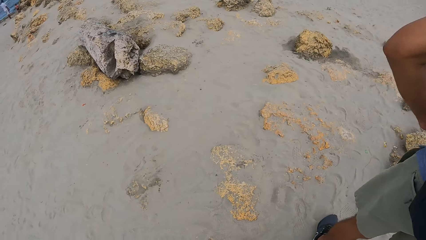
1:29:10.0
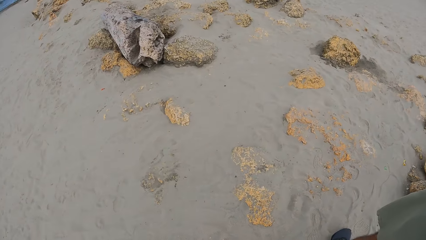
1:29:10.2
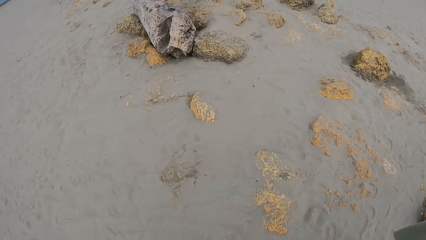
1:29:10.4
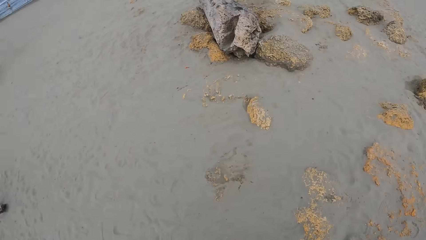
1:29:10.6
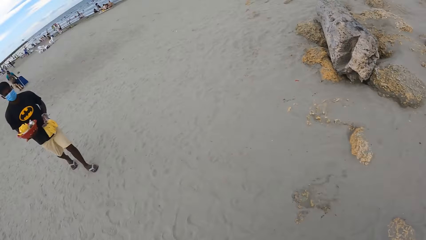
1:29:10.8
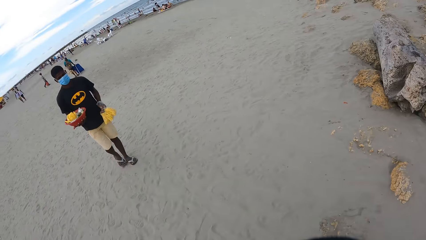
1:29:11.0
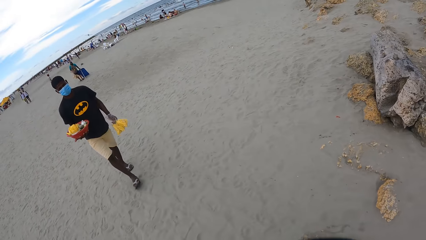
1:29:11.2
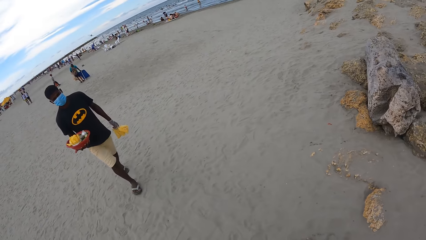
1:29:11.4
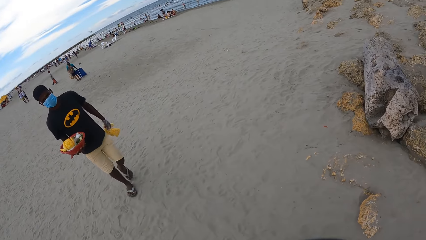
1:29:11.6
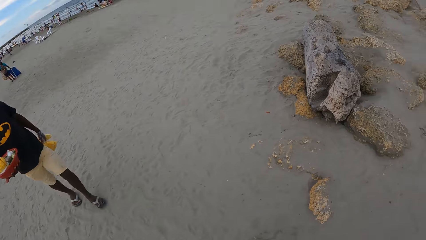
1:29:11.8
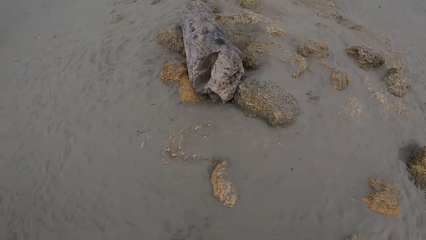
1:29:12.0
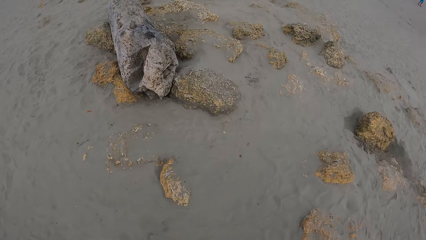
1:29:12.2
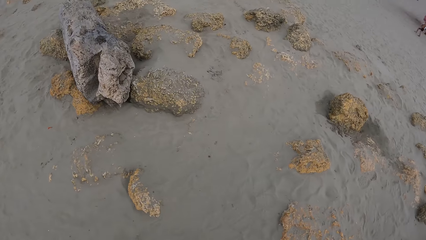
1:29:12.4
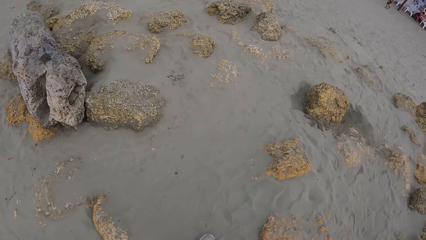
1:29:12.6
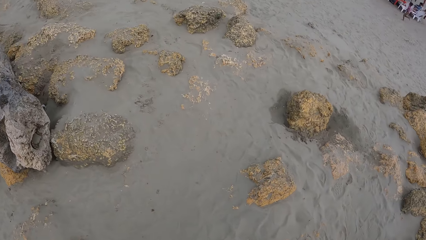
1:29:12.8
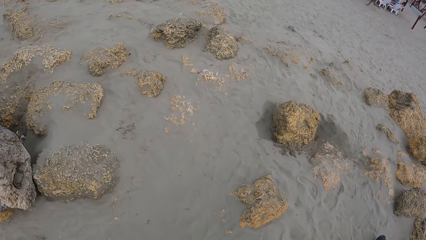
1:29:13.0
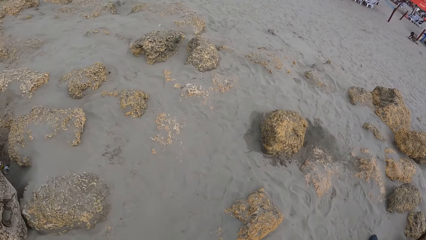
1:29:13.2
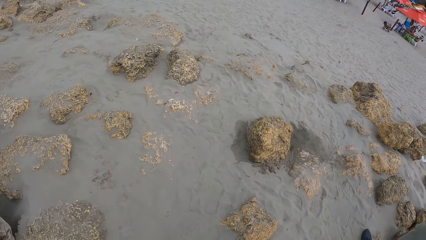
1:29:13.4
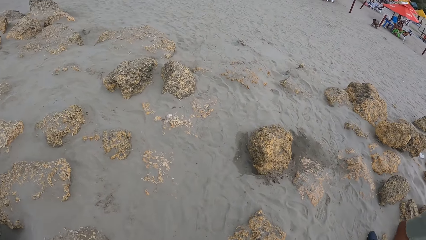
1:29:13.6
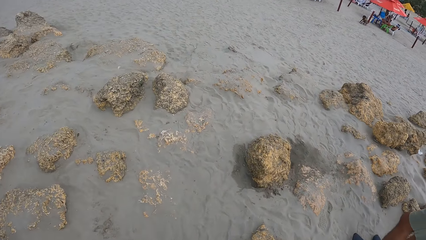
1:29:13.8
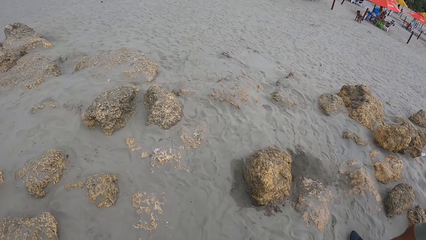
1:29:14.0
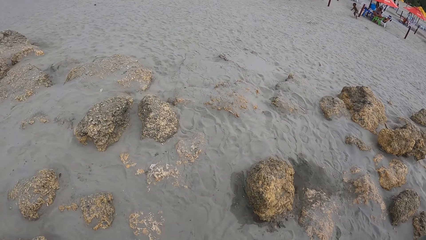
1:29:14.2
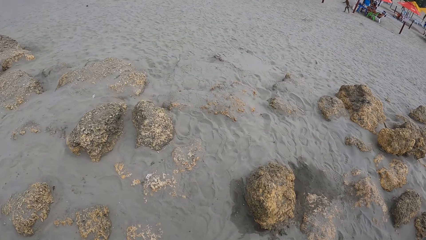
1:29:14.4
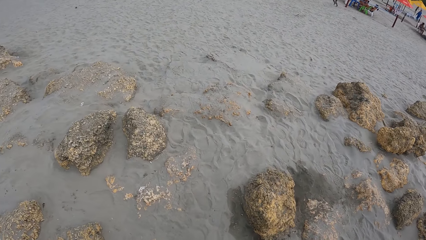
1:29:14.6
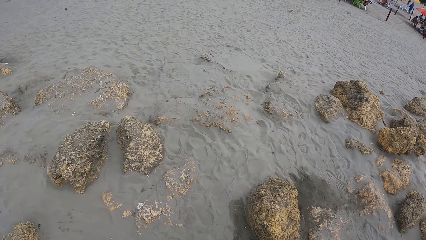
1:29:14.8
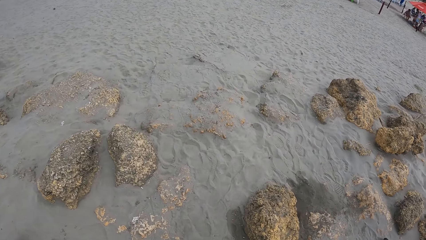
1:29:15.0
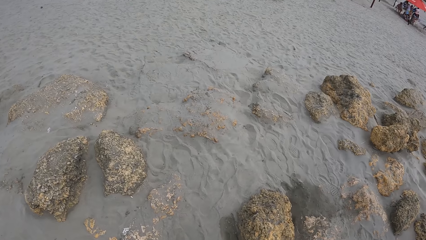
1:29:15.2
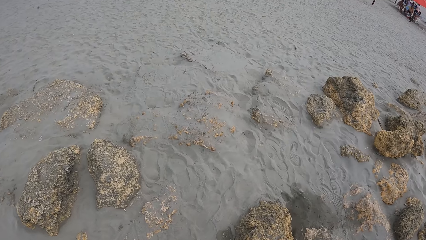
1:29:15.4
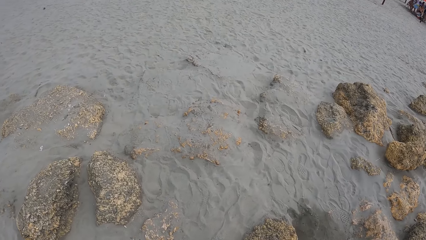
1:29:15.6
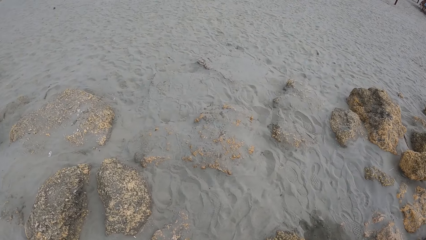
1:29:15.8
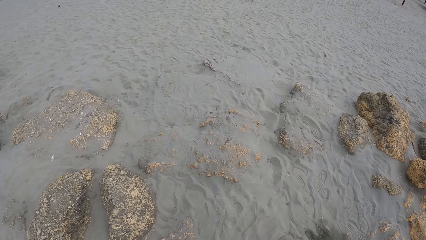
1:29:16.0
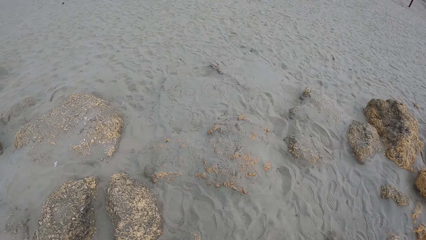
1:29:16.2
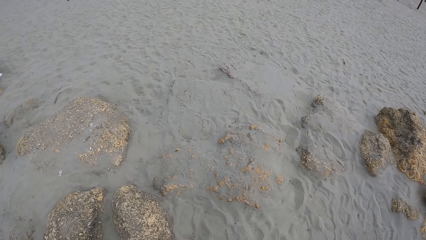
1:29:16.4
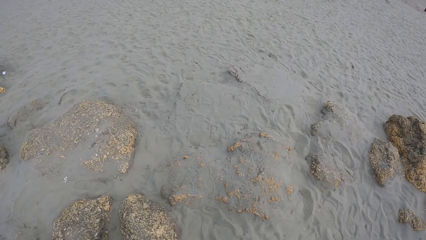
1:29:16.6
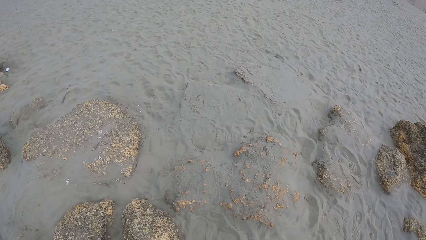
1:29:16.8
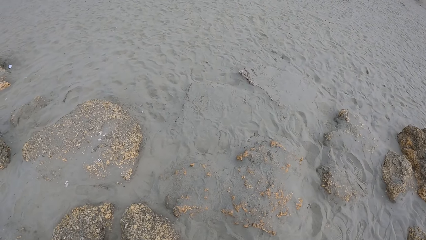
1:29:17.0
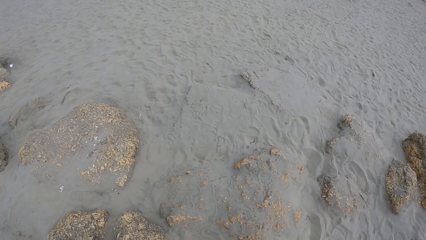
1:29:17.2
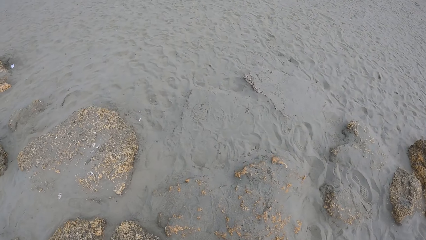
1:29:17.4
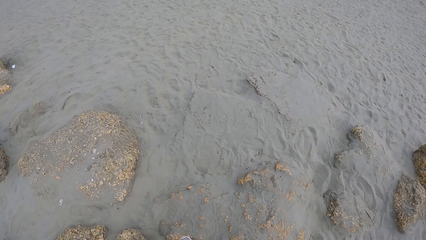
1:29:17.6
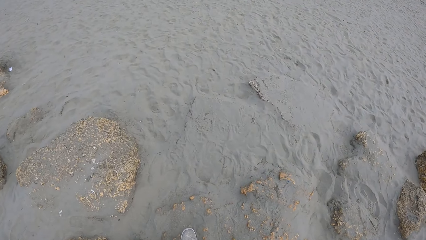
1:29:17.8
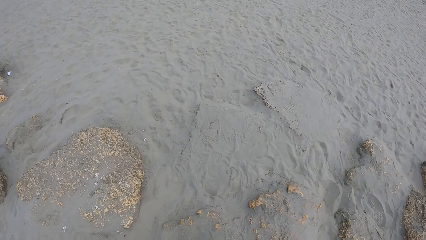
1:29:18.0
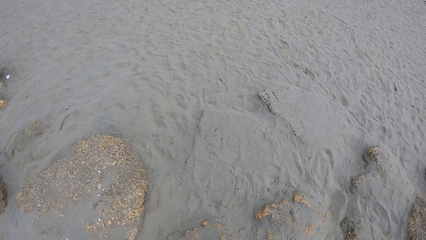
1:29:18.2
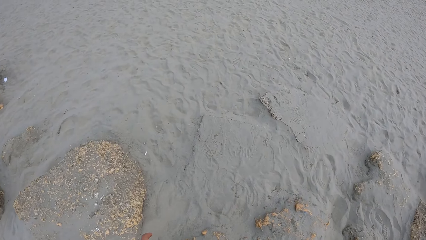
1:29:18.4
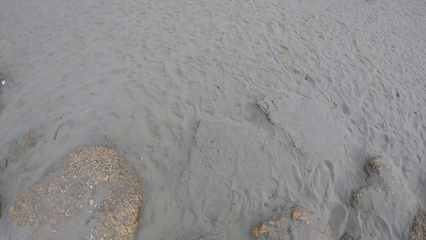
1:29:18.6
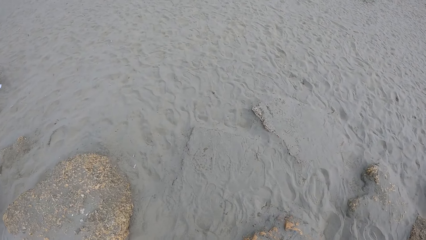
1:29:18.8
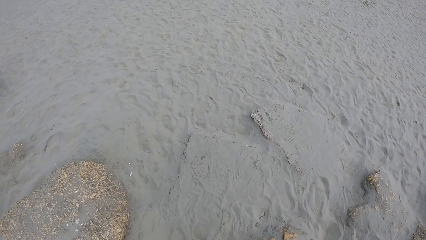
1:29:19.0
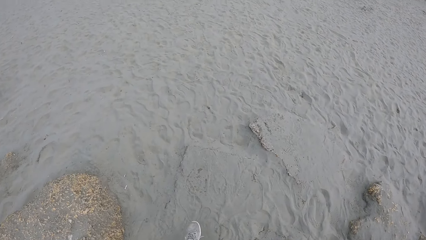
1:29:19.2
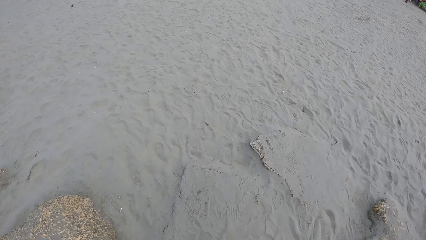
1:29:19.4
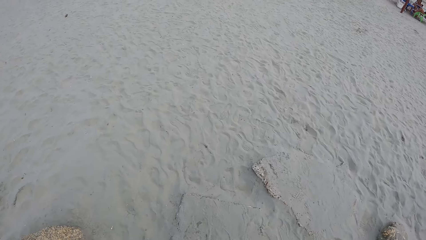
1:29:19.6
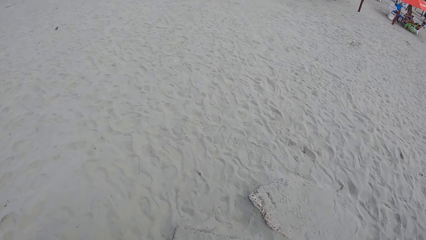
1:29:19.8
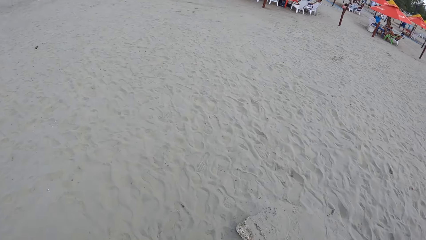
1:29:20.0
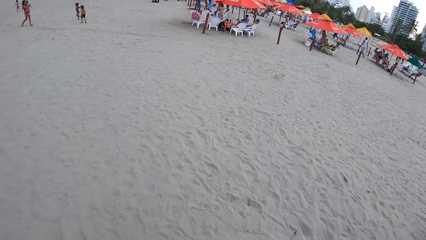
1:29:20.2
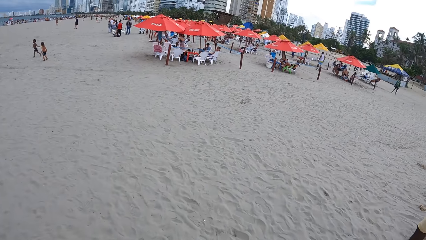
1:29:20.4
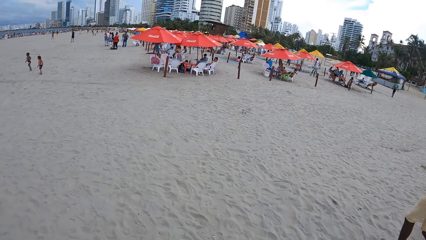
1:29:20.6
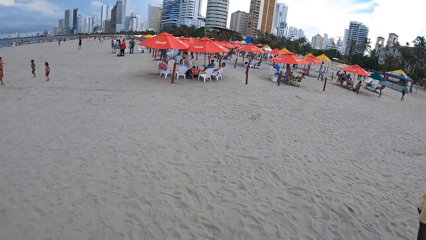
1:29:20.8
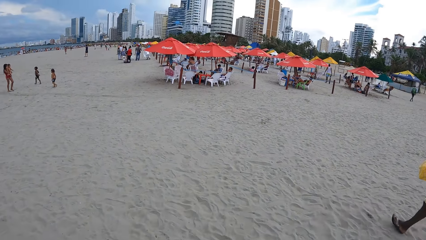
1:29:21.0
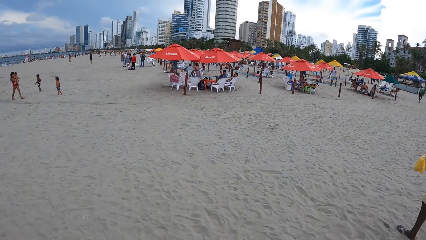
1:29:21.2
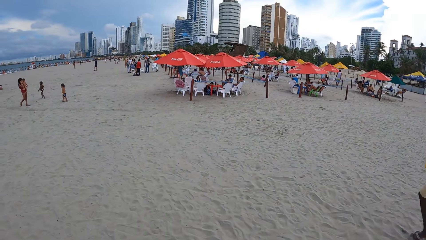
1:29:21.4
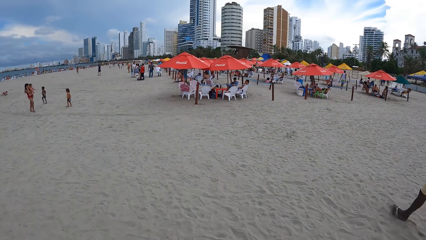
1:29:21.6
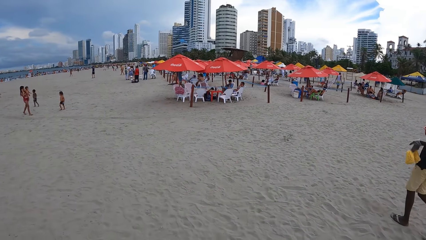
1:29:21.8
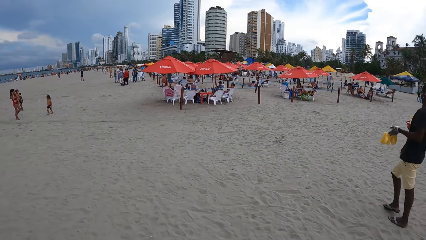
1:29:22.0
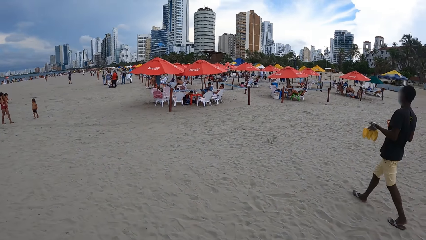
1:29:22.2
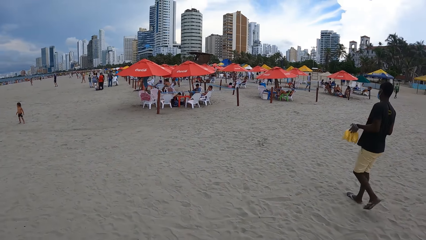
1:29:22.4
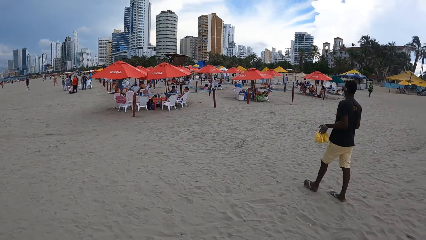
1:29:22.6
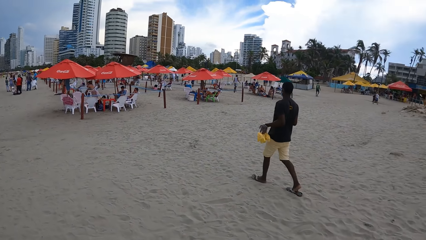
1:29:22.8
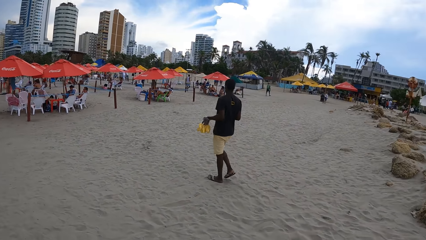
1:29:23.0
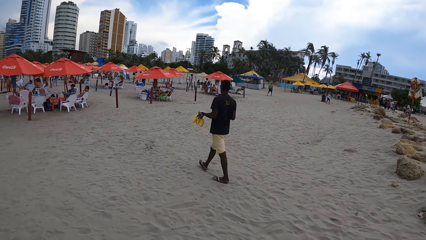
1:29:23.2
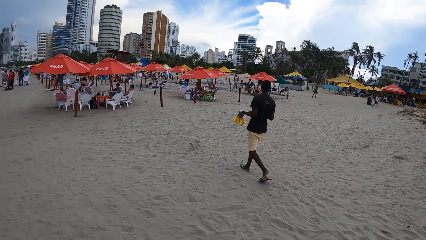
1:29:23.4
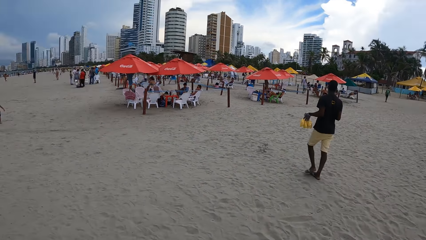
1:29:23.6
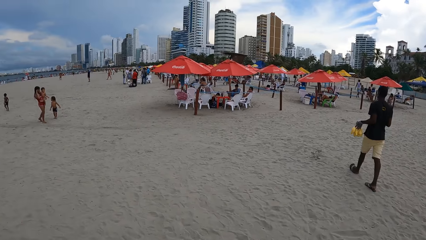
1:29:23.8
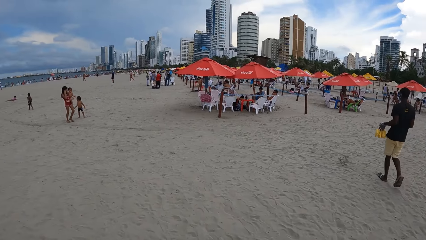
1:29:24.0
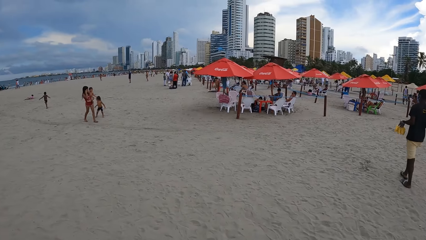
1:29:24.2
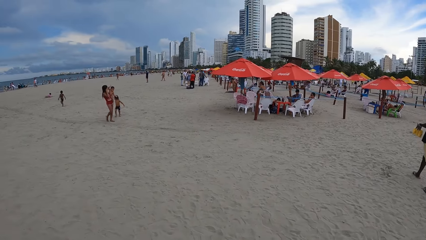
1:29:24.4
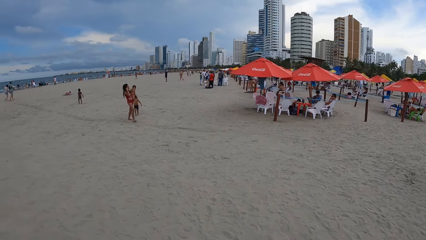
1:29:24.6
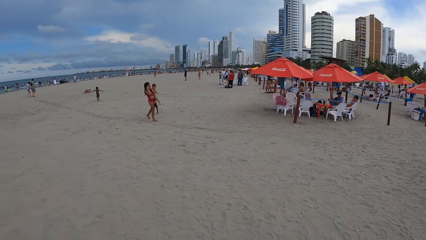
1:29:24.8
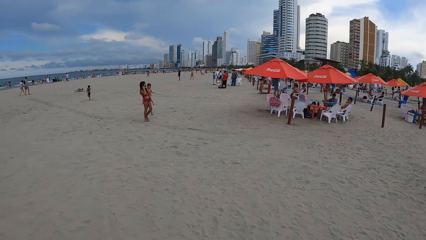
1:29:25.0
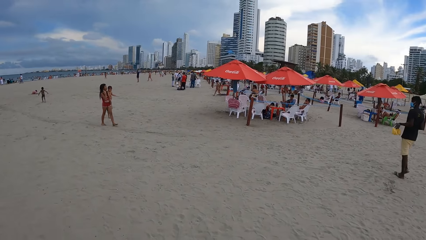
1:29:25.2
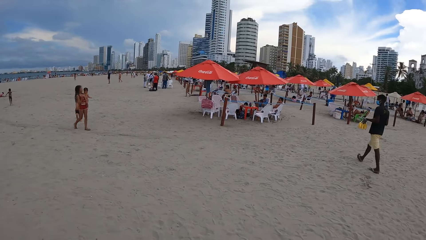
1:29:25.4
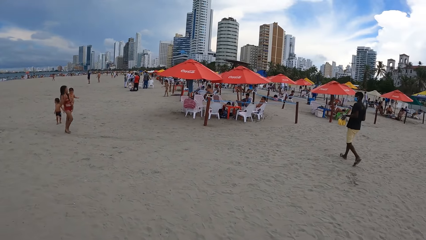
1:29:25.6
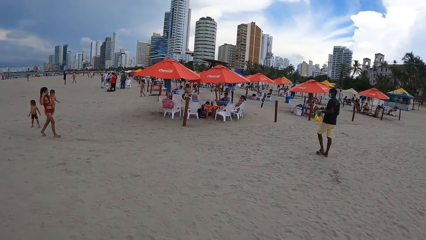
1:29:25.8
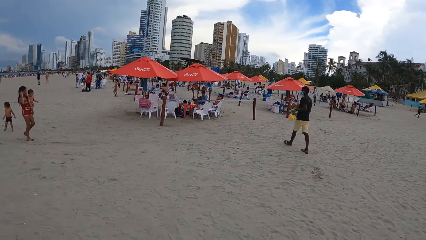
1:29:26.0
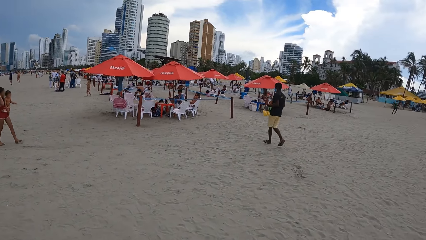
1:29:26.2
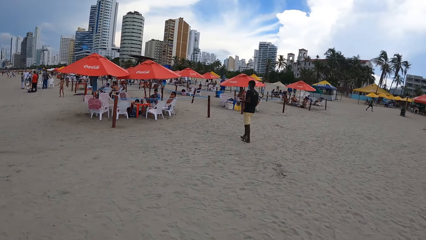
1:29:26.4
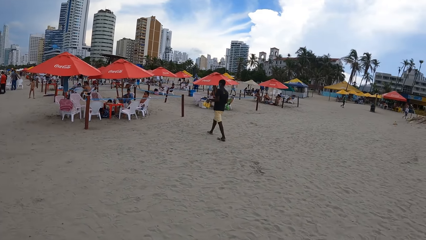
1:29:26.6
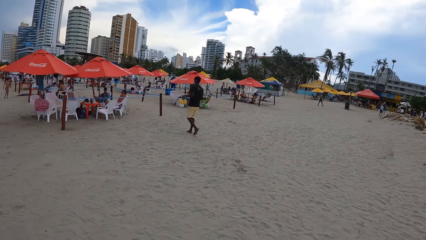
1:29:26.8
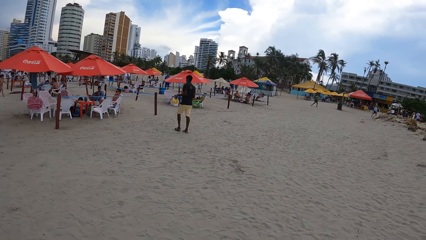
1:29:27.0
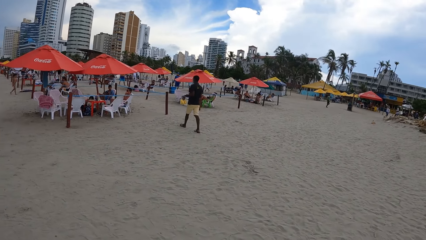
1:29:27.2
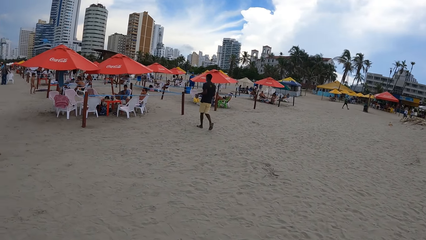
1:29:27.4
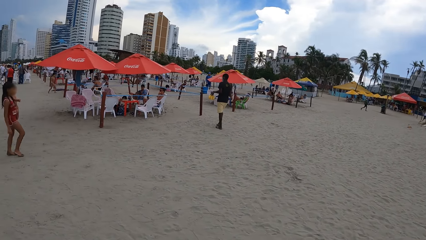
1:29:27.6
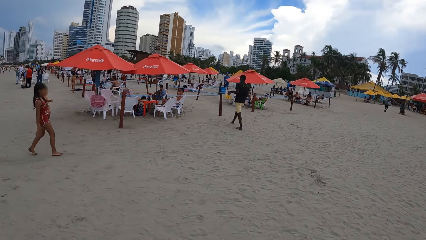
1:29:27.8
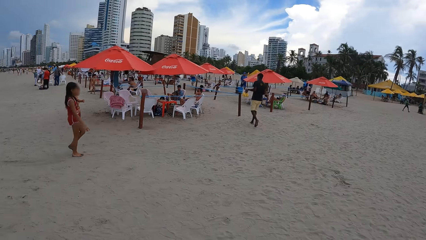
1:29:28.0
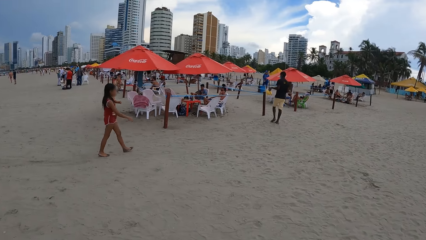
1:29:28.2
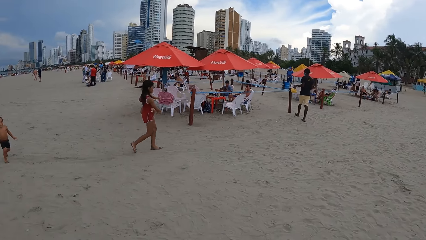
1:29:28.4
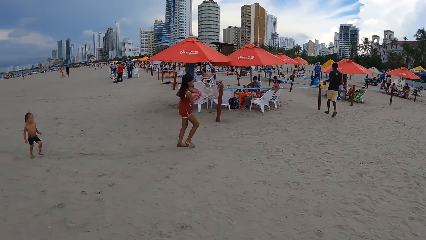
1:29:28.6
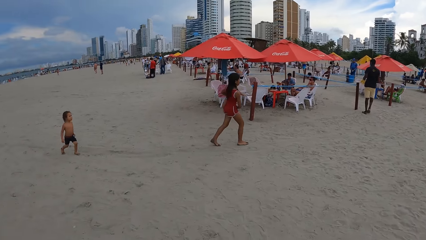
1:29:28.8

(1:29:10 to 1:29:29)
The camera wearer walks around the beach. They look around.
